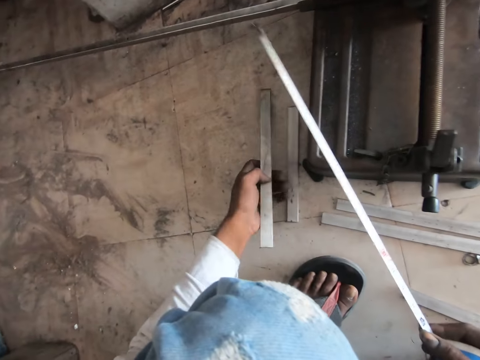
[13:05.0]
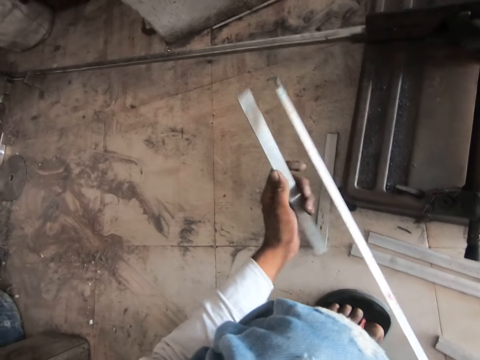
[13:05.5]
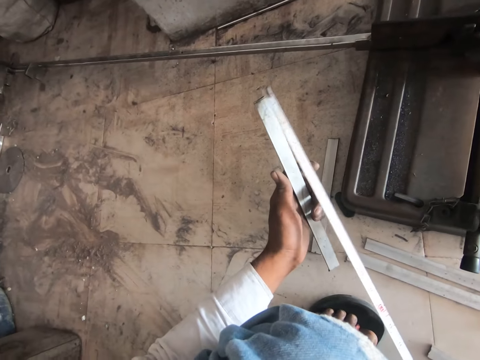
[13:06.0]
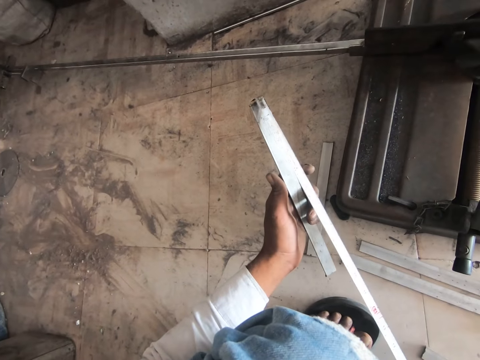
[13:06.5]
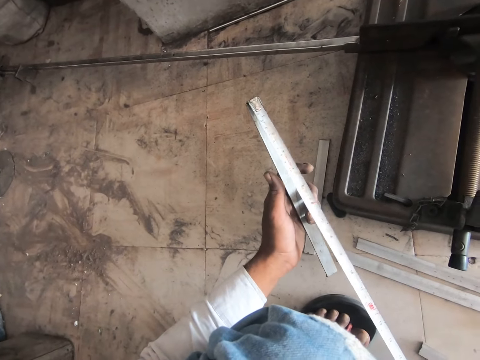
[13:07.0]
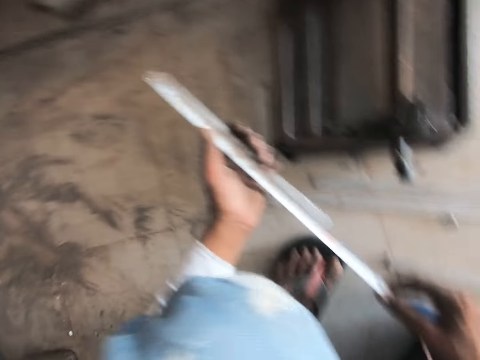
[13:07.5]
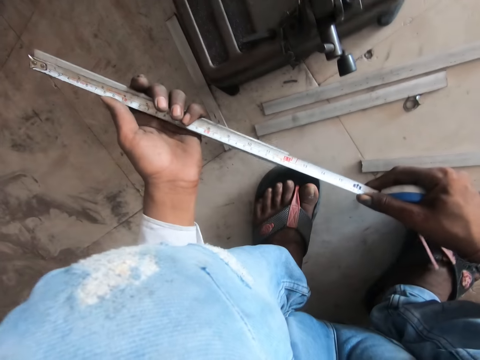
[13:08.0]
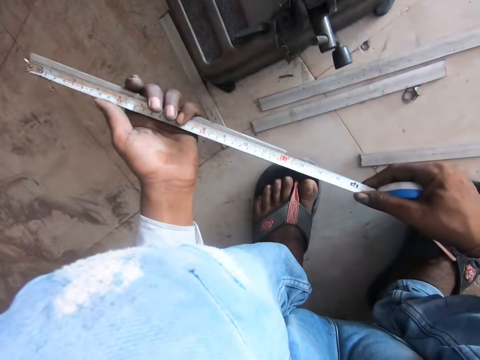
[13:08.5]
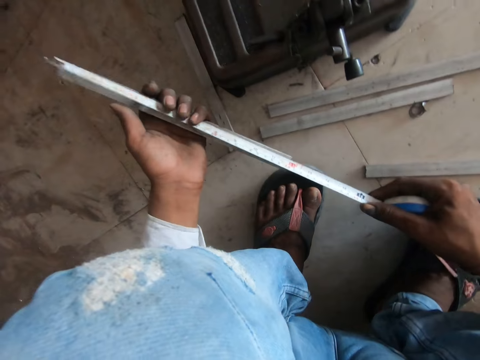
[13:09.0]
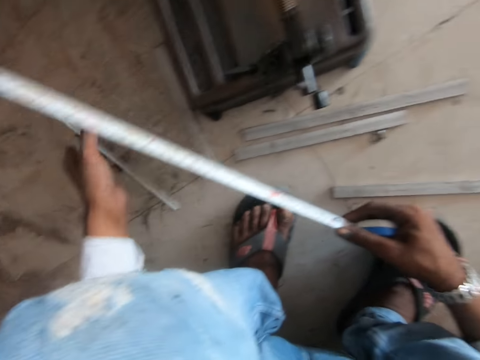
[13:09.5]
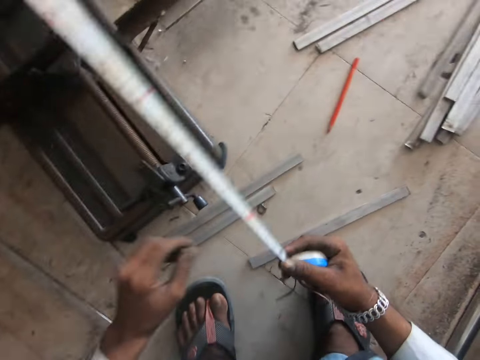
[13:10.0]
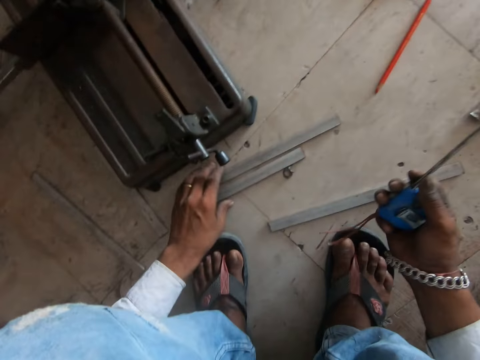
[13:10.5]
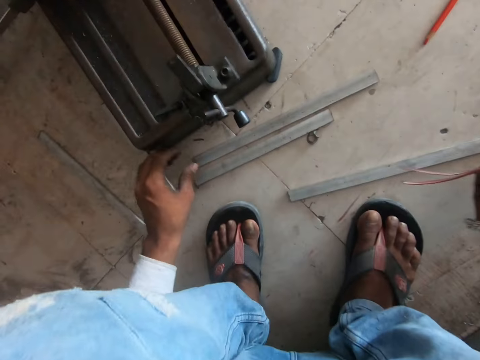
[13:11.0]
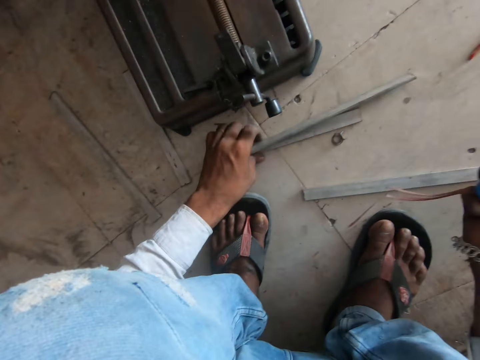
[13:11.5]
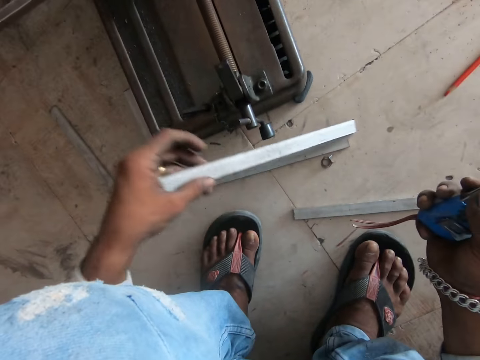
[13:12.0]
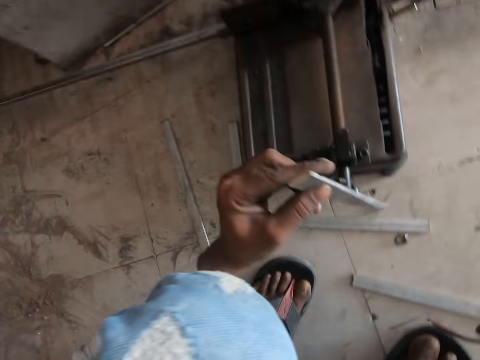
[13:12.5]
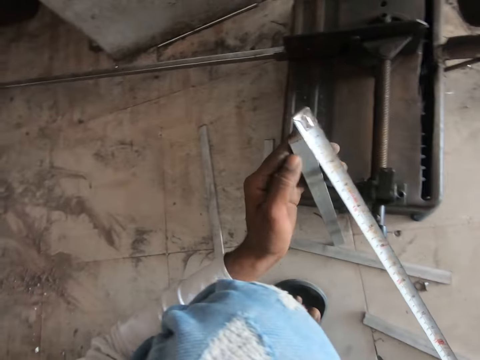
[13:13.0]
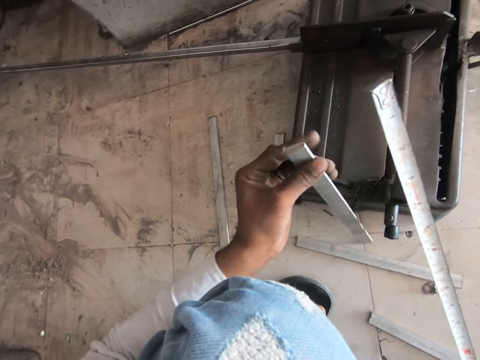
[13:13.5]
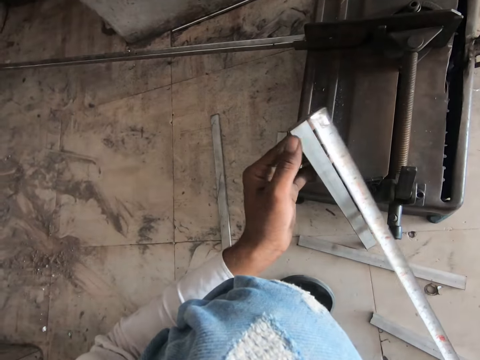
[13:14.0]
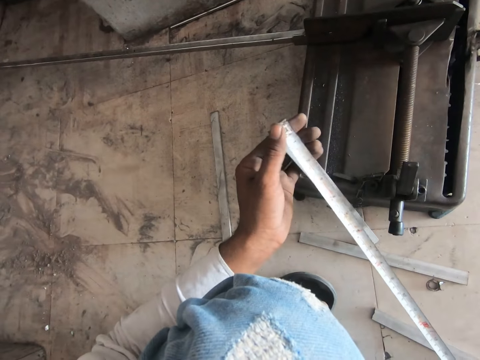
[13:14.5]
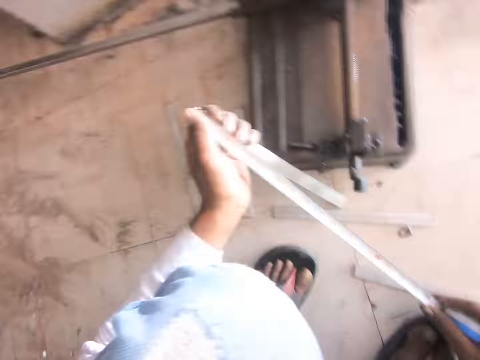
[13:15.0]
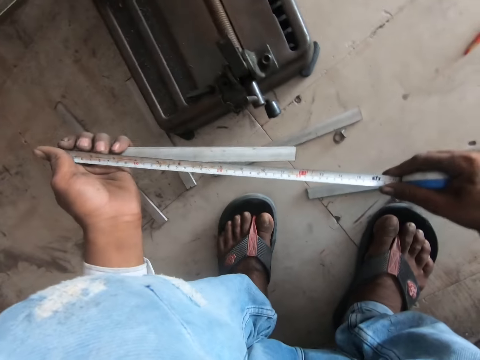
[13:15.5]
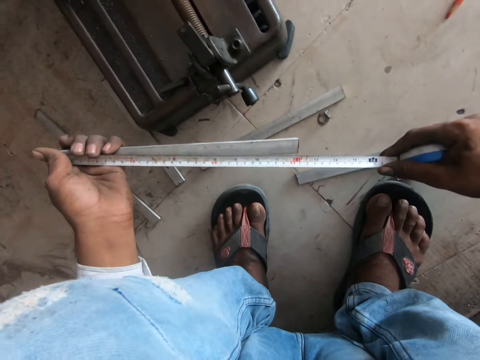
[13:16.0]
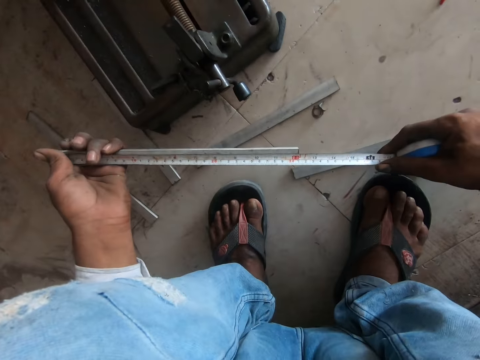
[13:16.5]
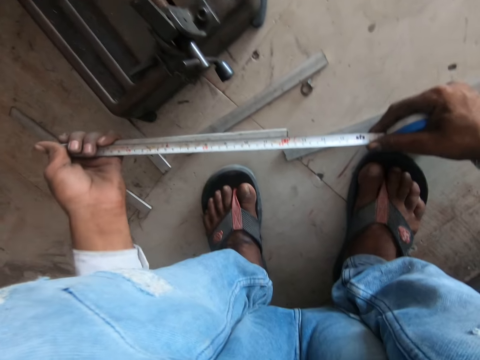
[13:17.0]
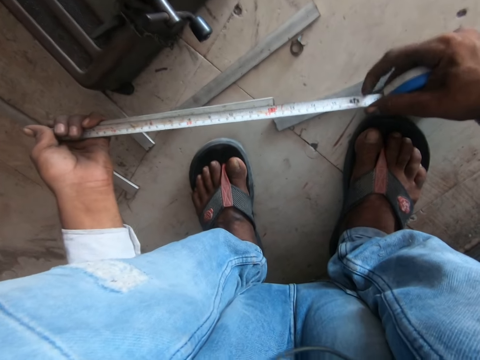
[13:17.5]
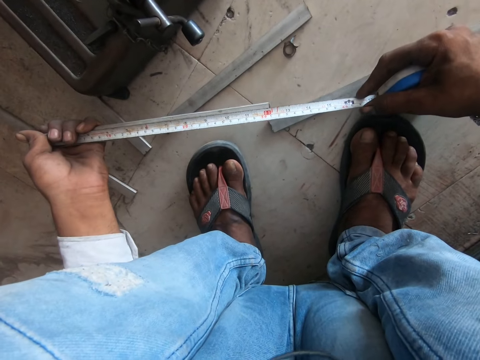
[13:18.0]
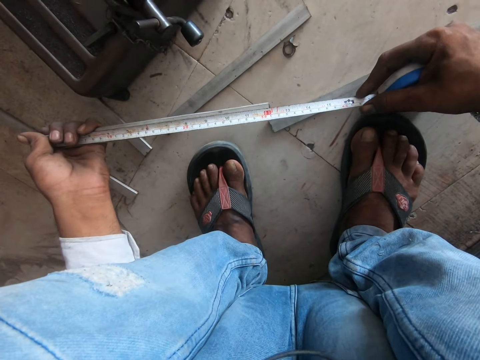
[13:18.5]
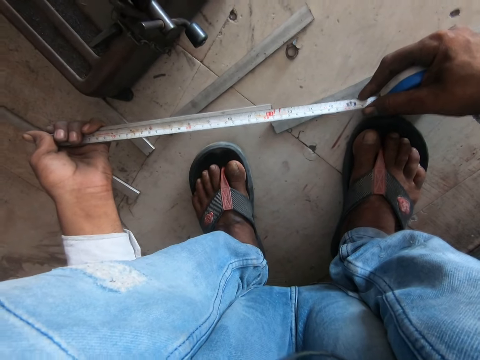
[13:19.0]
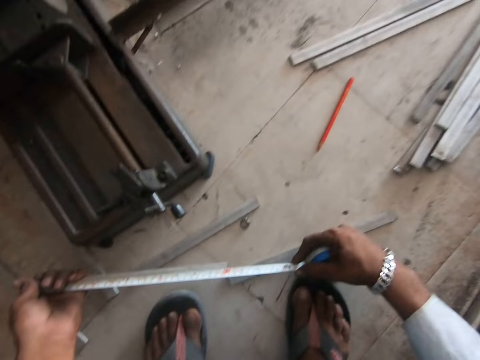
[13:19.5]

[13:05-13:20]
The camera wearer picks up a metal. They measure the metal with a tape measure. They put the steel or metal on the ground. They pick up the metal. They turn the metal. They measure the metal with a tape measure.

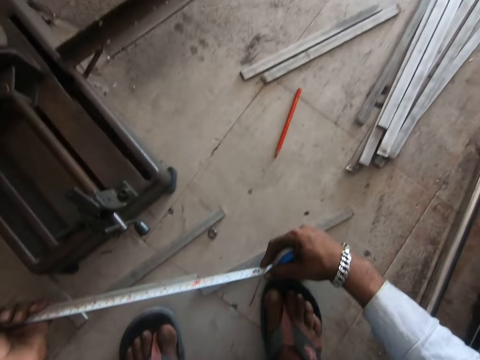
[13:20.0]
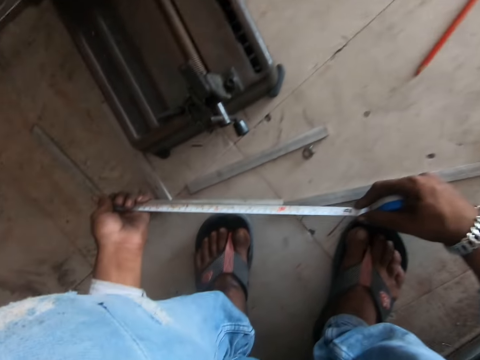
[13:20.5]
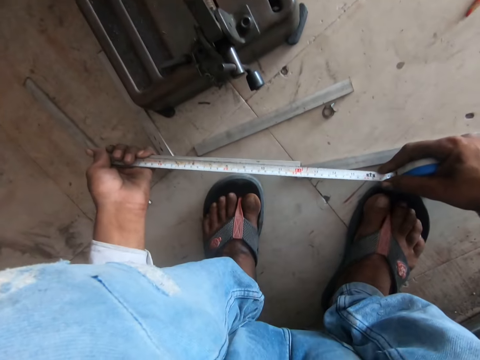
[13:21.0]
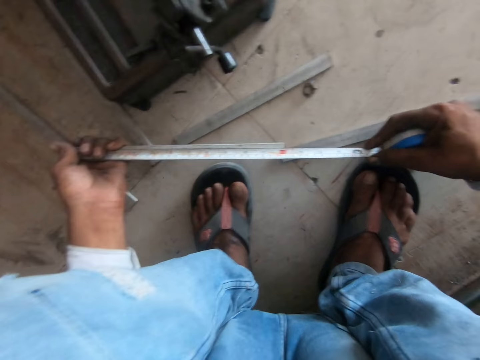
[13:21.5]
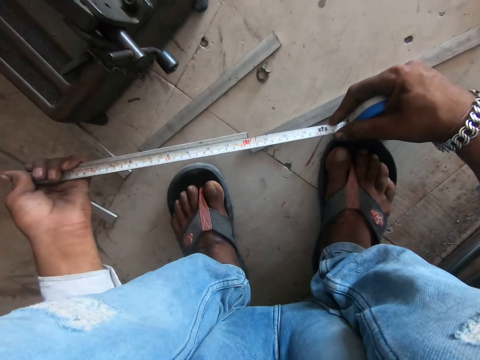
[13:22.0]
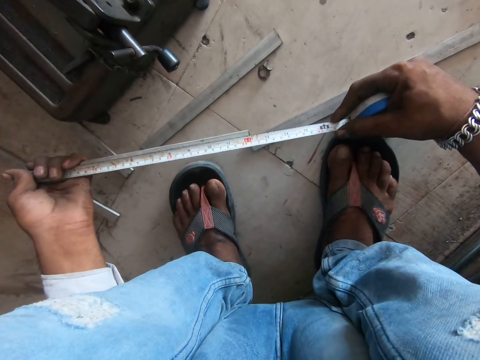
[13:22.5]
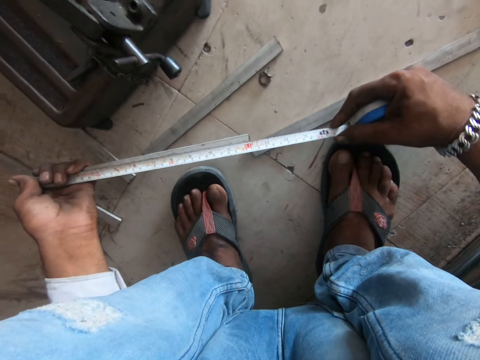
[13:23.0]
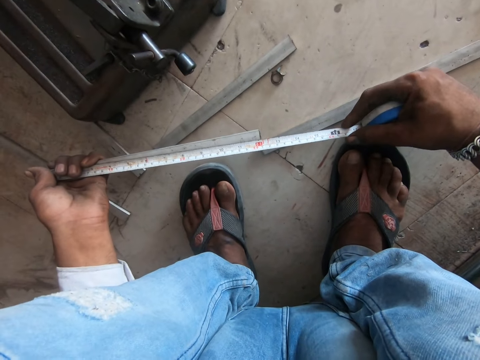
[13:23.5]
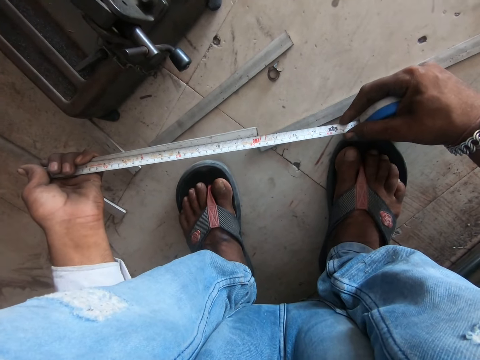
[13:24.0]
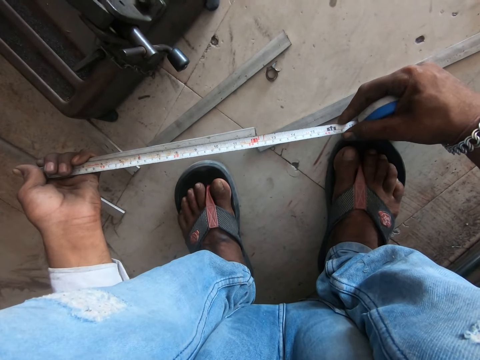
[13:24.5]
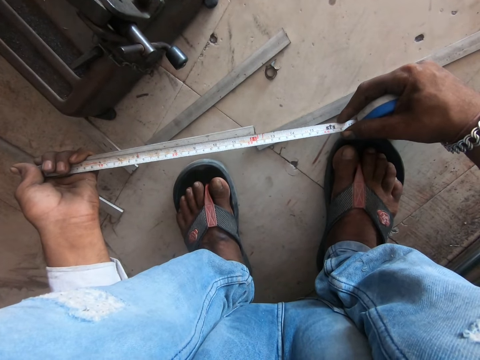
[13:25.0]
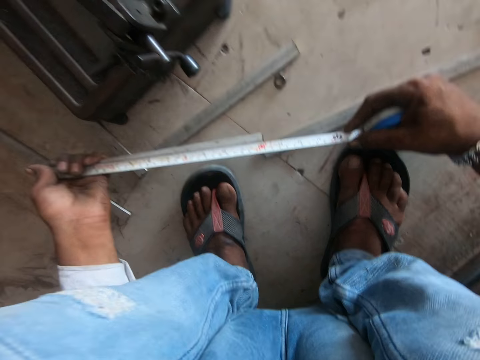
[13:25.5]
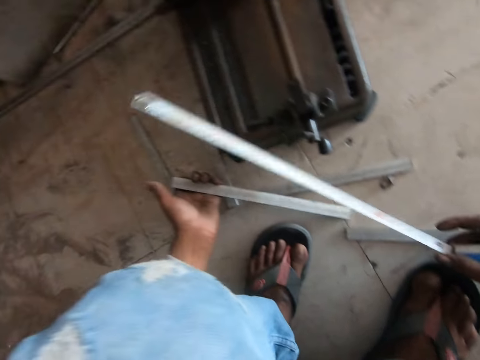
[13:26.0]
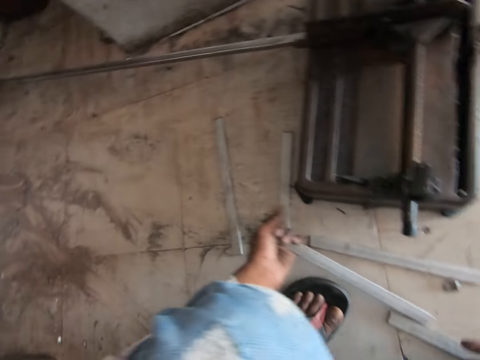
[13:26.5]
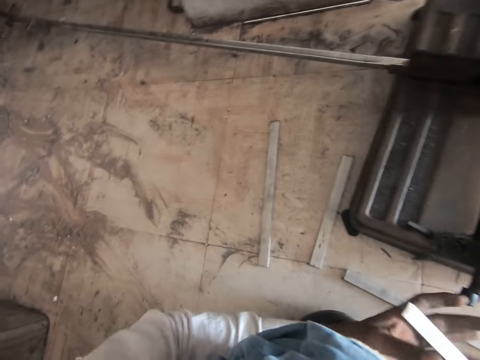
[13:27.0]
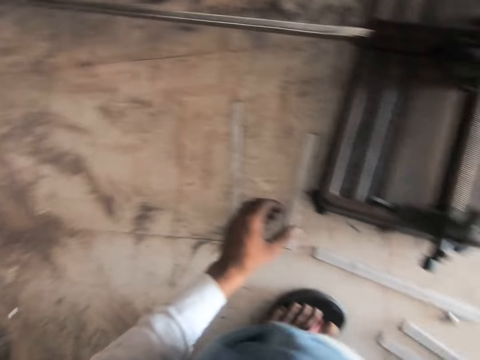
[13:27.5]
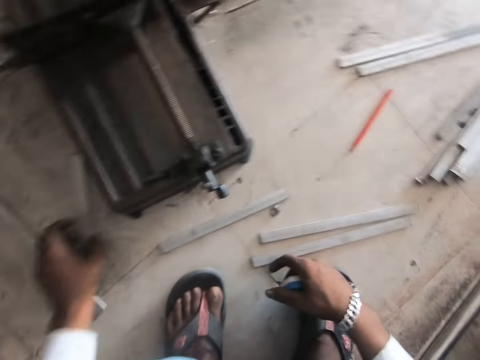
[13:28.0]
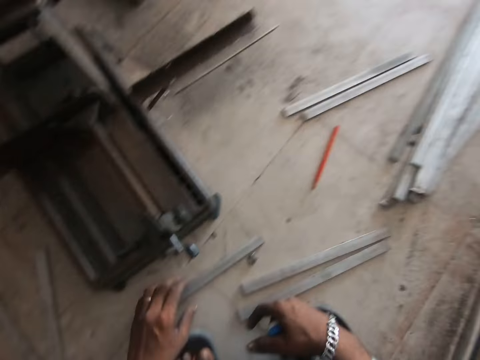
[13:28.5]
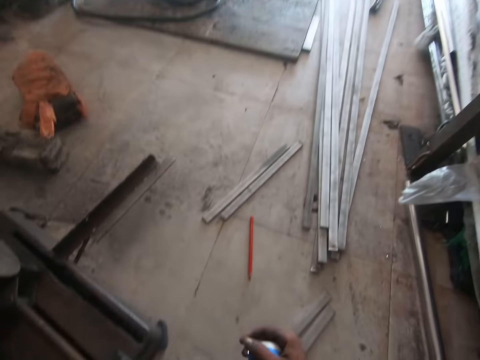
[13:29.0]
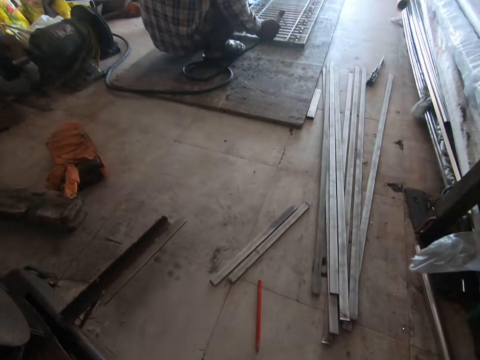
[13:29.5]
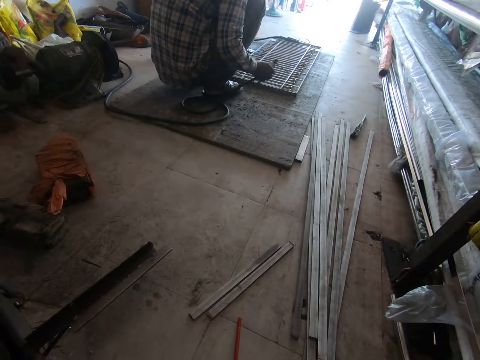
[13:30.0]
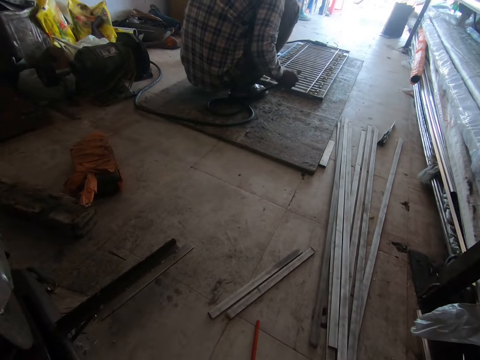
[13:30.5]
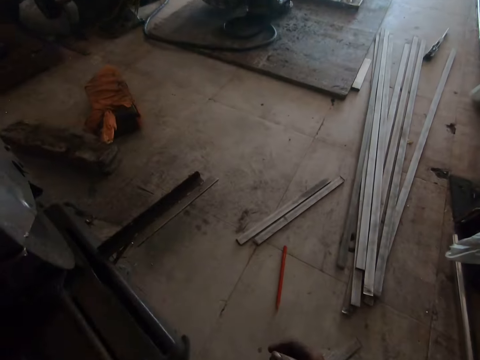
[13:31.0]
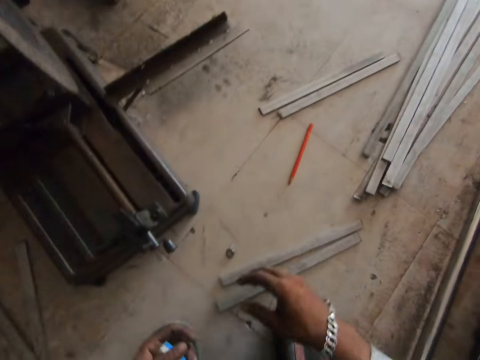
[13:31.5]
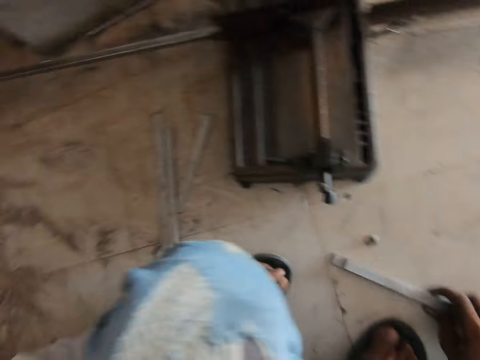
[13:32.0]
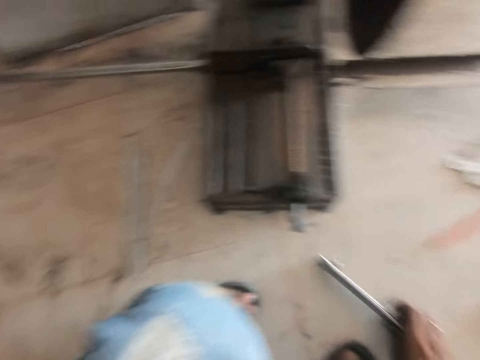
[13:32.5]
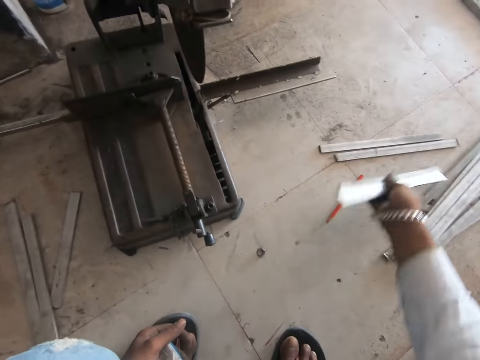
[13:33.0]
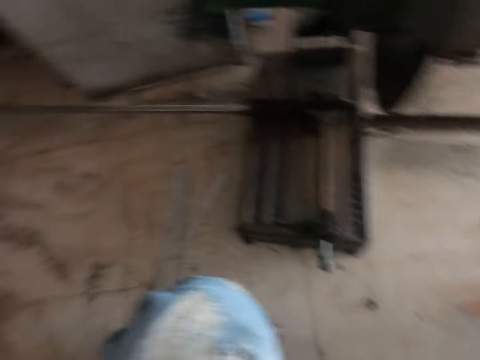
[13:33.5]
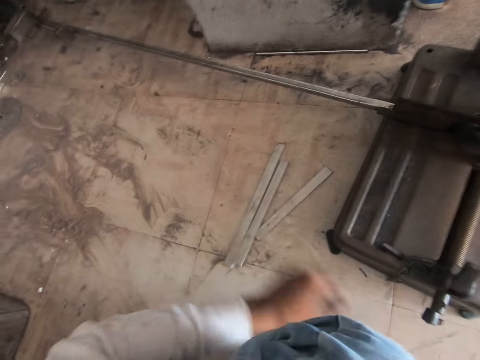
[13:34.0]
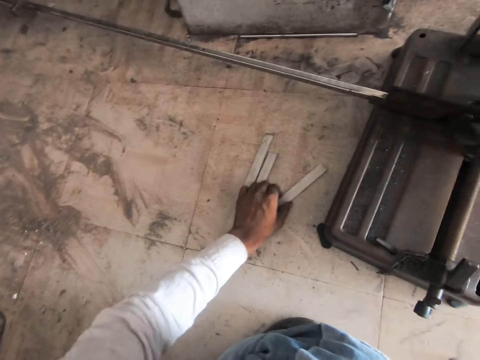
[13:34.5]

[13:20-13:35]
The camera wearer holds a metal with the other hand. They put the steel on the ground. They move the metal on the floor. They pick up the metal. They look at a man. They pick up the metal. They put the steel on the ground.
